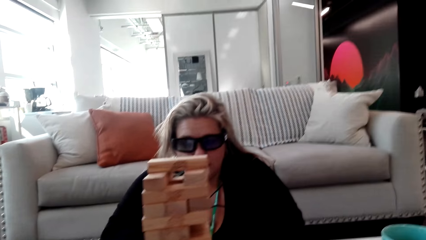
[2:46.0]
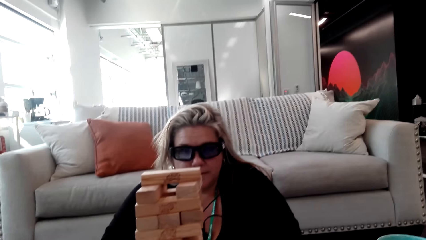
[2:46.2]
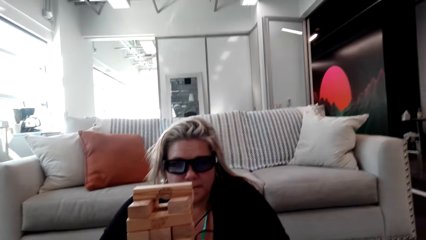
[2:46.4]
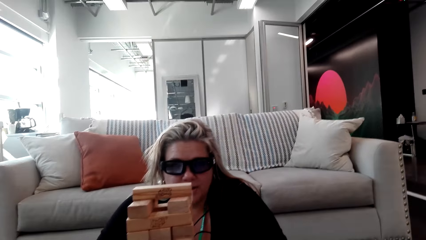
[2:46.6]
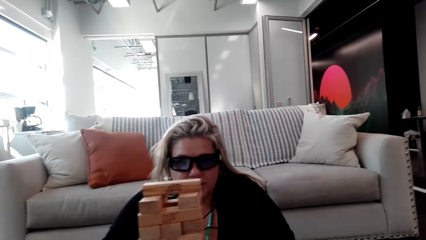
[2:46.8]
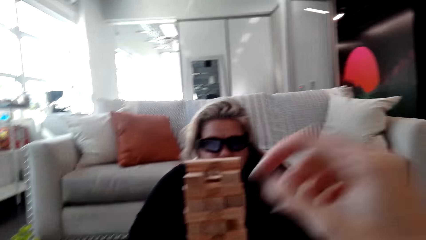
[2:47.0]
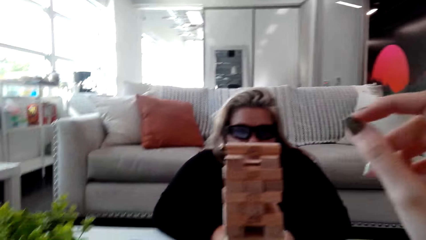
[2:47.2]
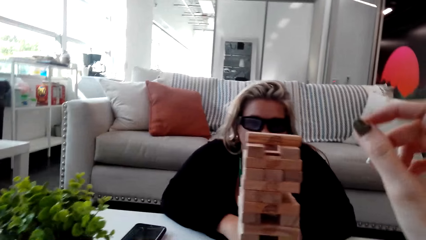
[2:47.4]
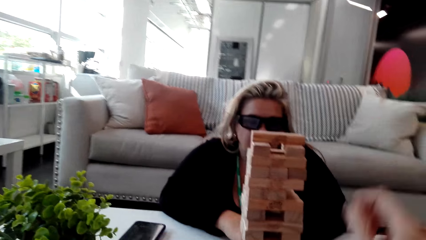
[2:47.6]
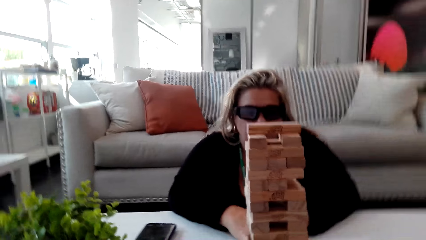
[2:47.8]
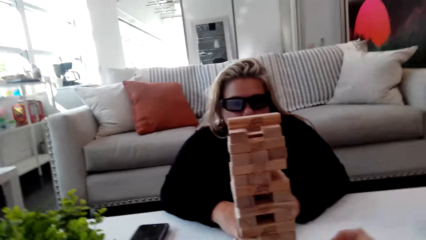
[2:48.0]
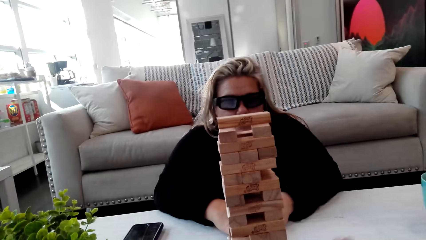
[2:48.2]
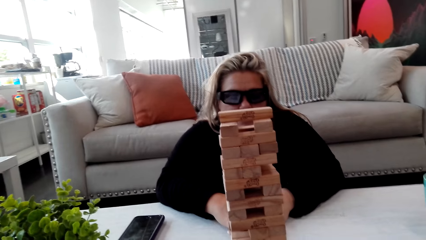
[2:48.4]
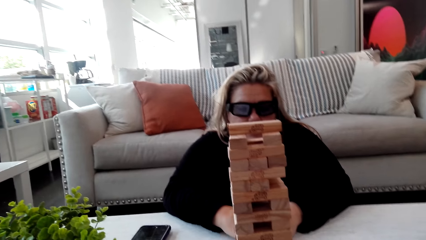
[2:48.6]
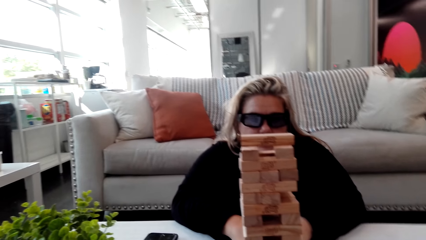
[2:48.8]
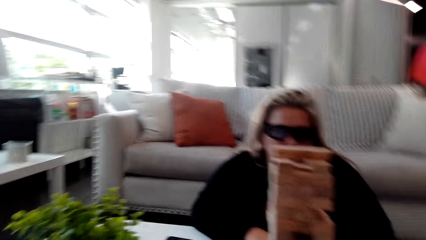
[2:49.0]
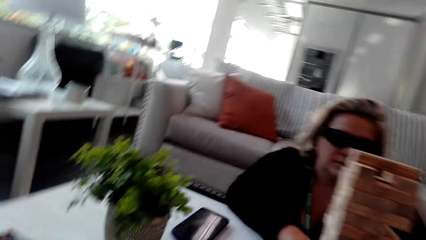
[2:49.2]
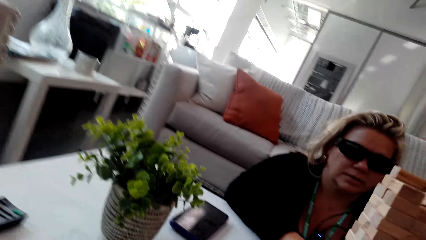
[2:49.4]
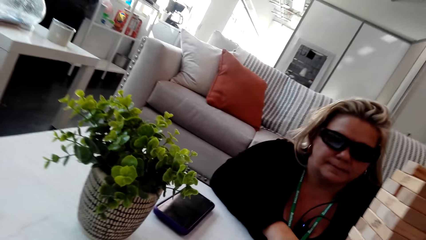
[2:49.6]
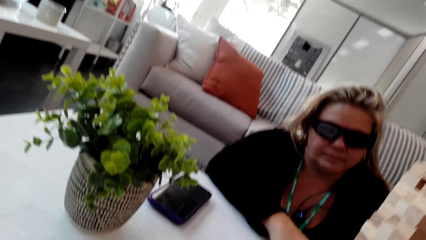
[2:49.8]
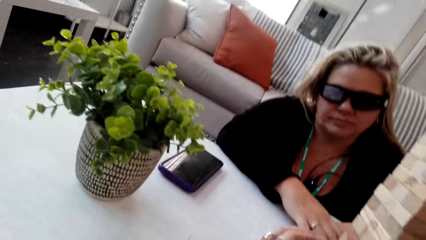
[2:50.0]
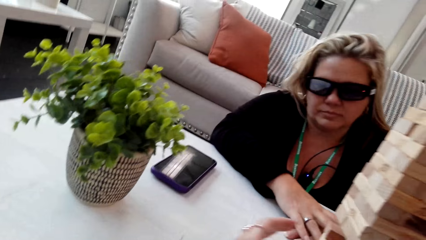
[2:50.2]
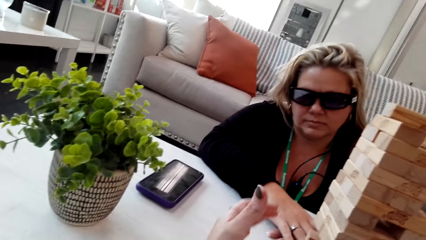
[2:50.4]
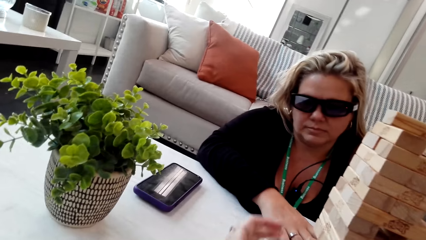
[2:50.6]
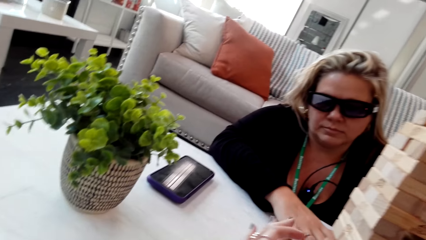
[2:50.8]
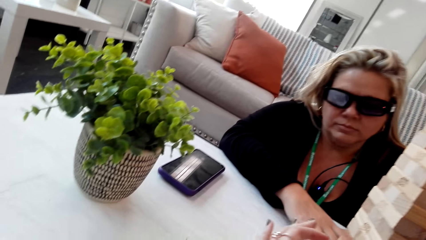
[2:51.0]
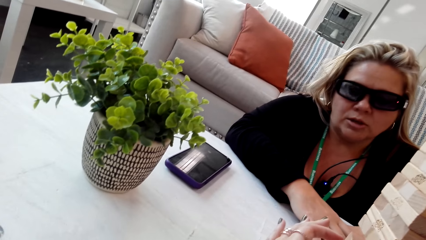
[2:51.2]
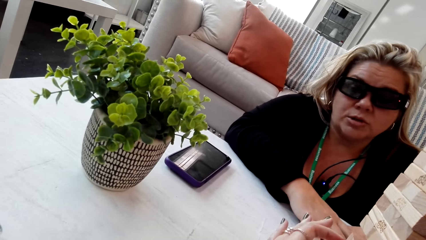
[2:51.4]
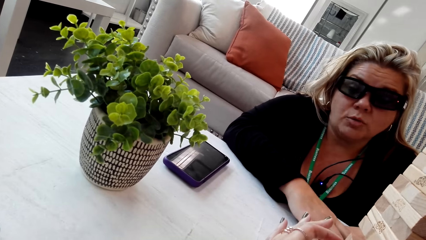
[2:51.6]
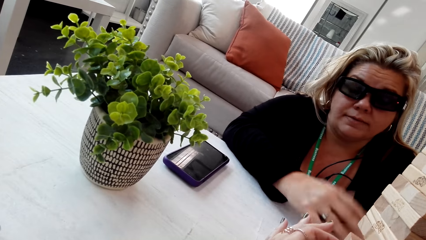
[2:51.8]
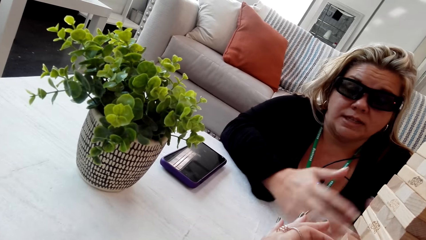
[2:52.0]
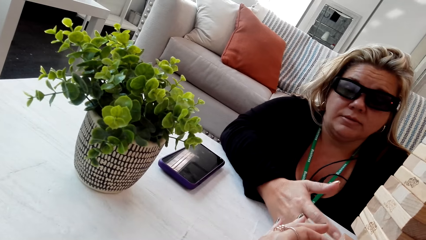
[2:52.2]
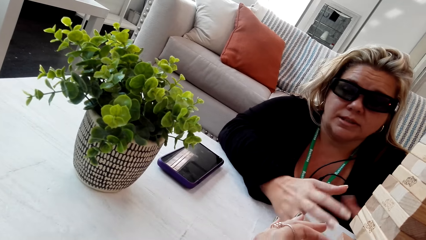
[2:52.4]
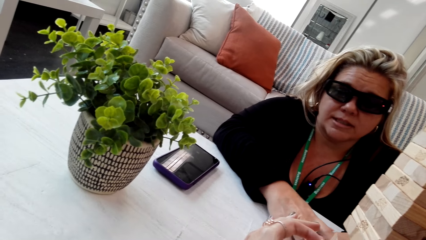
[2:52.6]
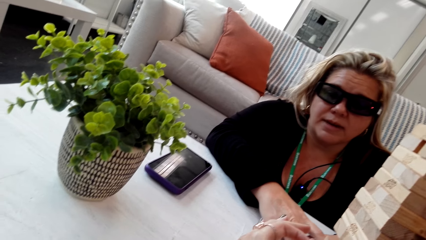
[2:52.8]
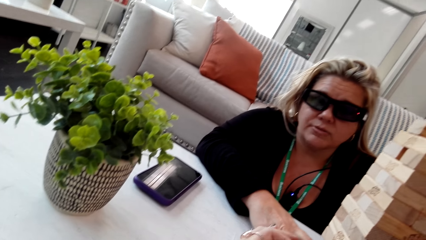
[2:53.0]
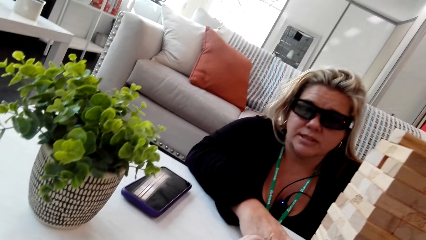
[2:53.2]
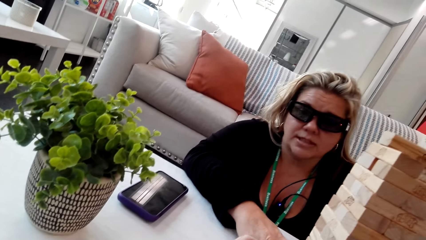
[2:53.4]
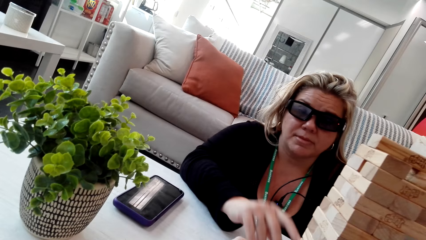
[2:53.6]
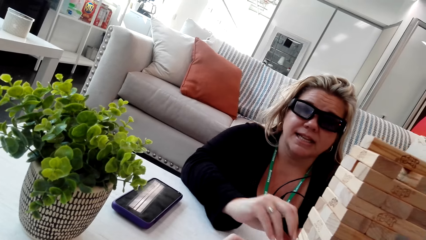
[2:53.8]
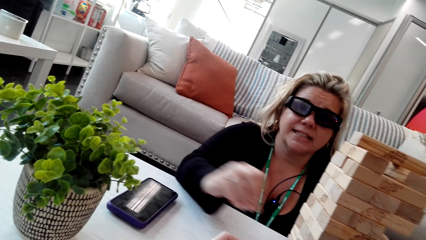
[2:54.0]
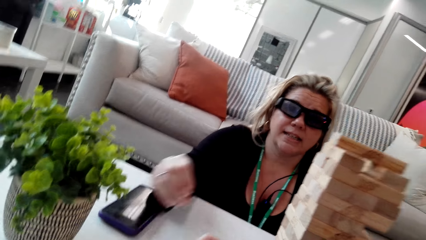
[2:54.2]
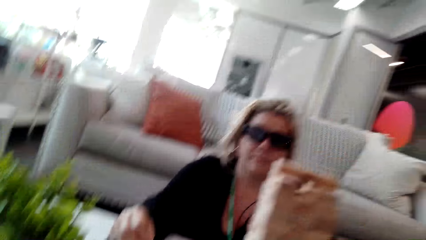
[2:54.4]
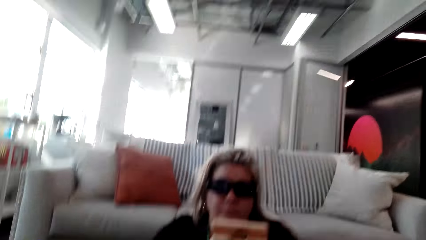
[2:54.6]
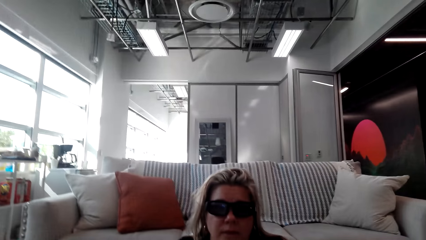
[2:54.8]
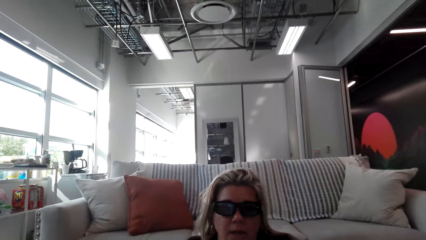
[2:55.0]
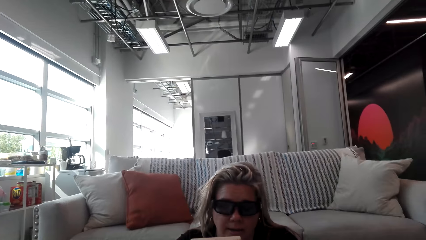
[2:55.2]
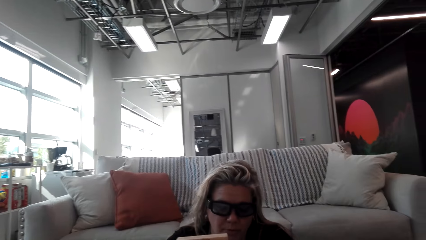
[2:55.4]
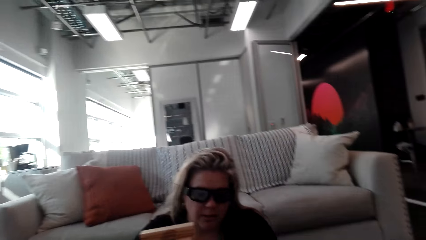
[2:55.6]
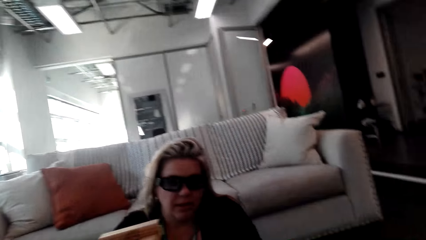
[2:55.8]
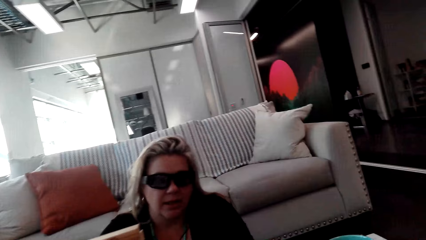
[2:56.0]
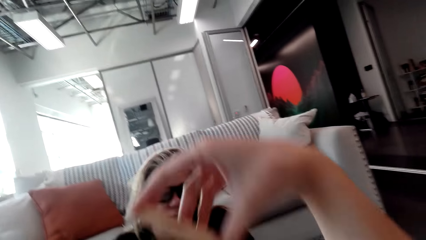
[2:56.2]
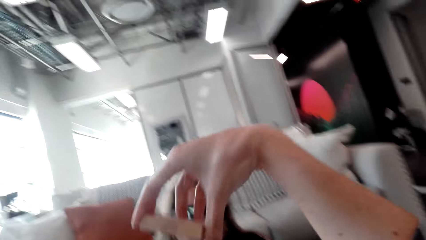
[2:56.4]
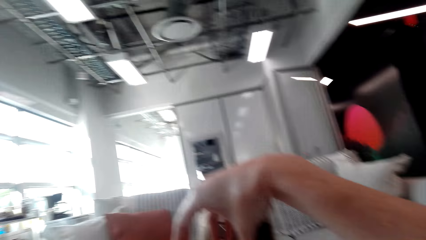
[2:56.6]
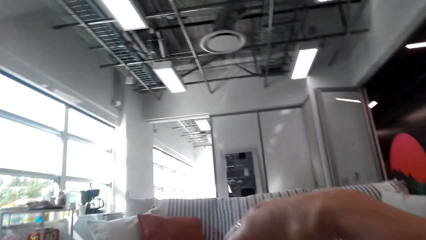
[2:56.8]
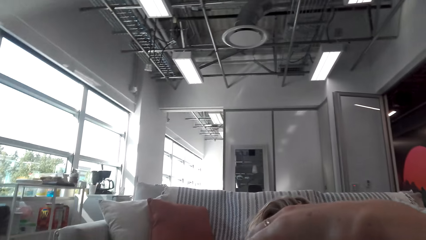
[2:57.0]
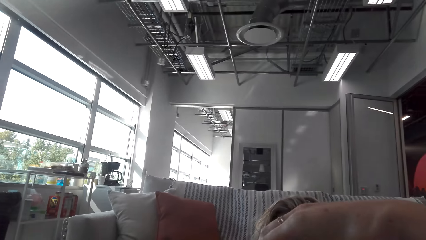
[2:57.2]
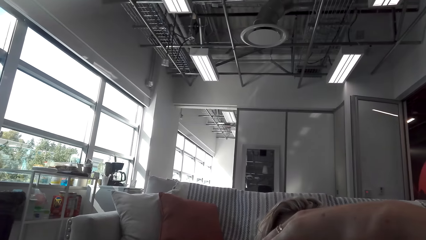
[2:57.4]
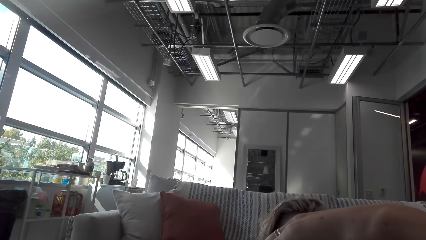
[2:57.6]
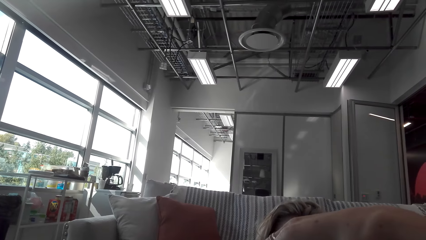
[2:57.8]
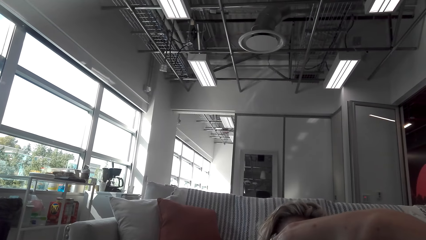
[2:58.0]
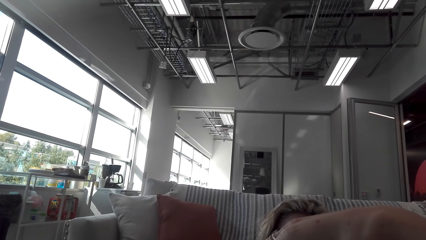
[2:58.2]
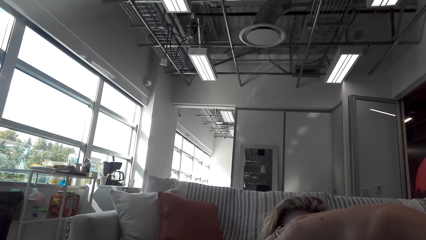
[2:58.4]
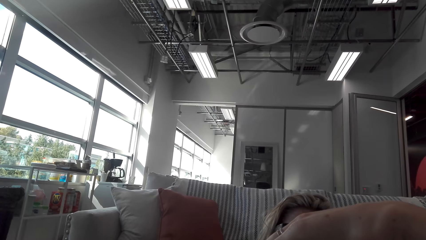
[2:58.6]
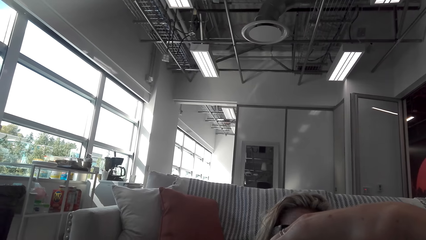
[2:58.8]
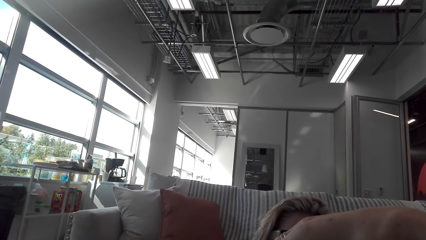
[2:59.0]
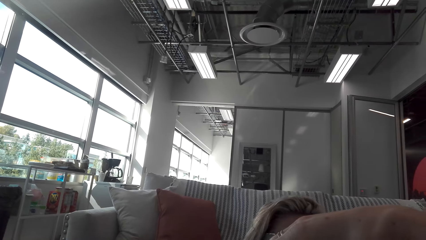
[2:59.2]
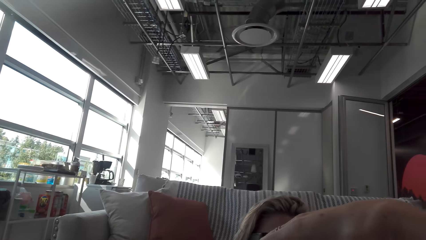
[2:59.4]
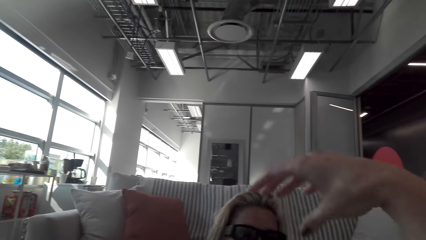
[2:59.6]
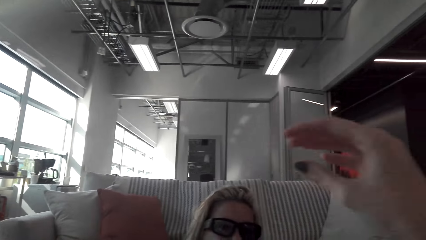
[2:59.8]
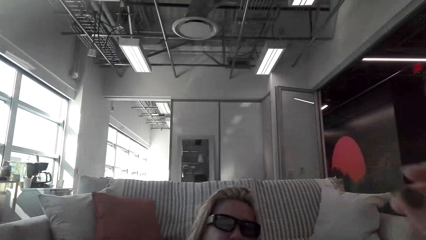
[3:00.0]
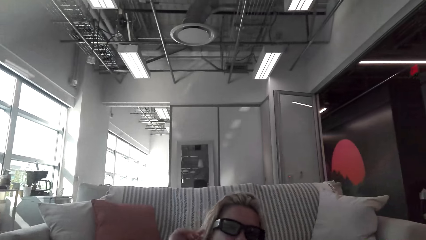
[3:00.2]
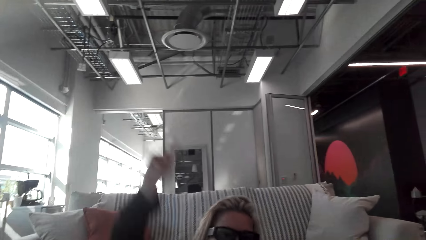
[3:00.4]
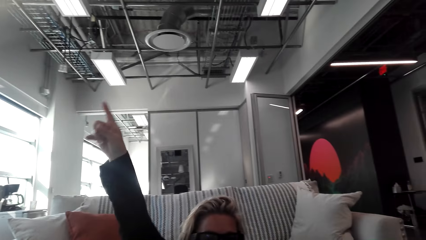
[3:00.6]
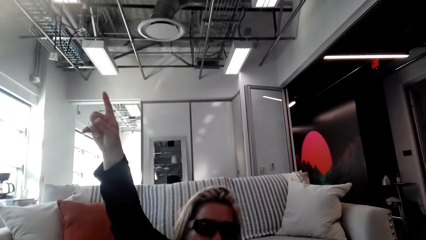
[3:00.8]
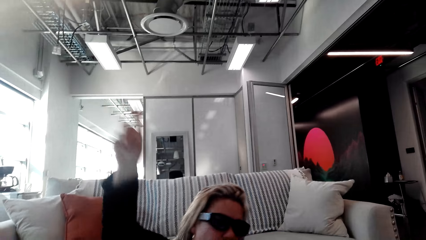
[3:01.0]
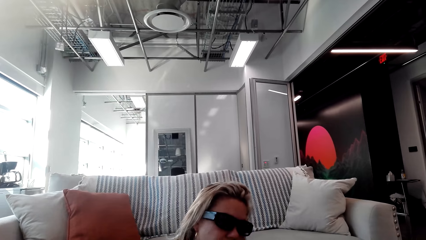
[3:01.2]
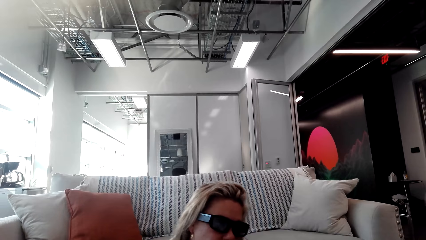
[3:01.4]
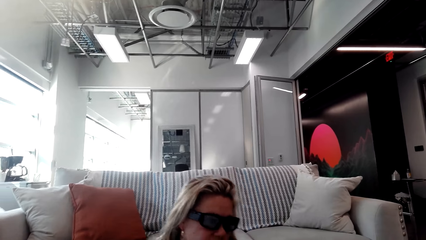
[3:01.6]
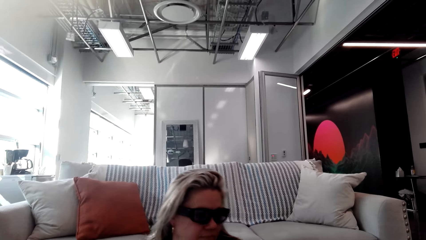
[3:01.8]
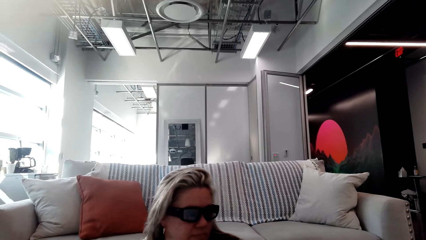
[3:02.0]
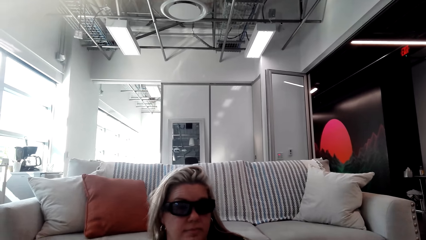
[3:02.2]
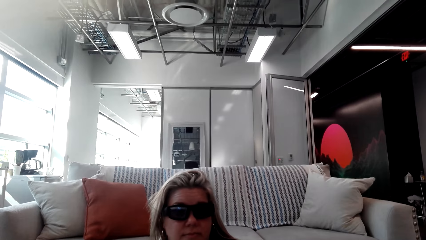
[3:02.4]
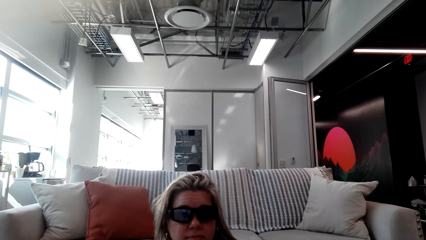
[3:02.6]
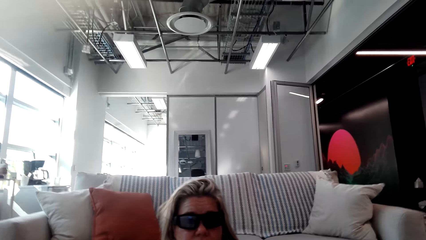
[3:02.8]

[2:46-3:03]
The camera wearer talks to the woman and plays the jenga game. The woman talks to the camera wearer. The camera wearer plays the jenga game. The woman lifts the hand. The camera wearer raises her hand up.
